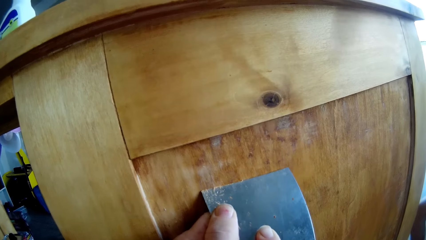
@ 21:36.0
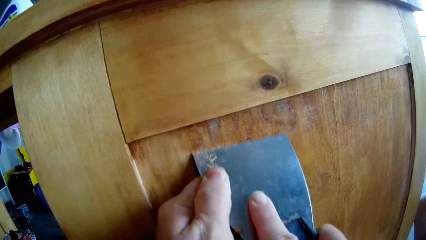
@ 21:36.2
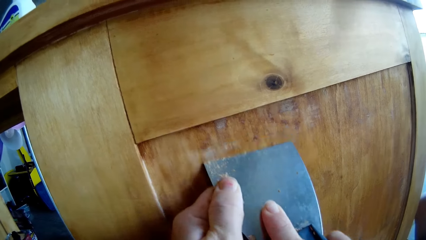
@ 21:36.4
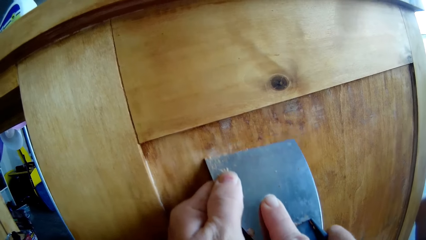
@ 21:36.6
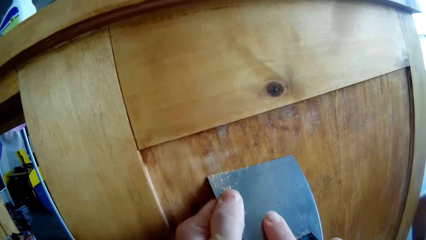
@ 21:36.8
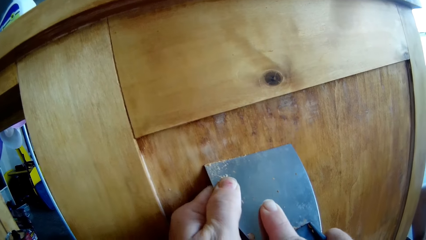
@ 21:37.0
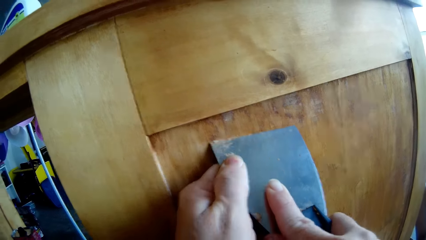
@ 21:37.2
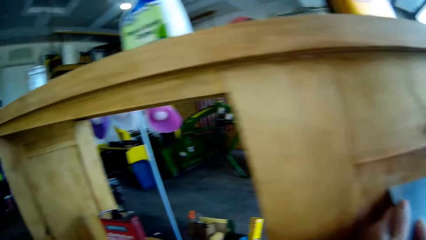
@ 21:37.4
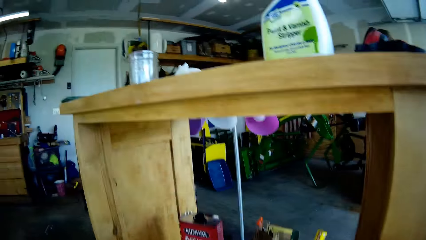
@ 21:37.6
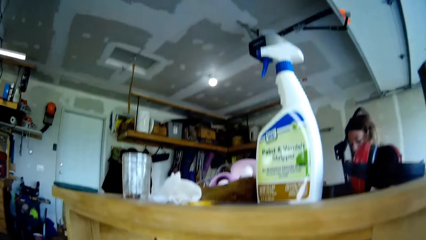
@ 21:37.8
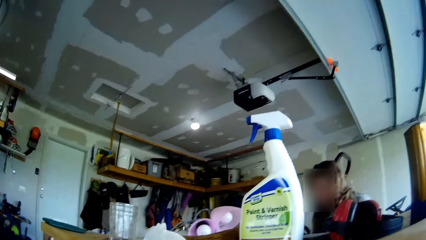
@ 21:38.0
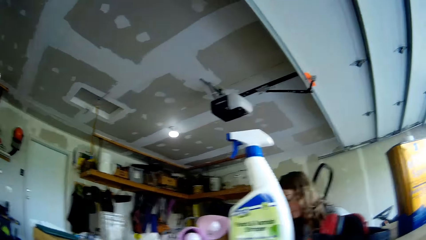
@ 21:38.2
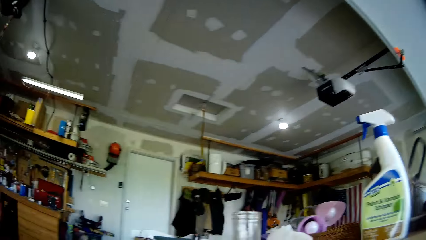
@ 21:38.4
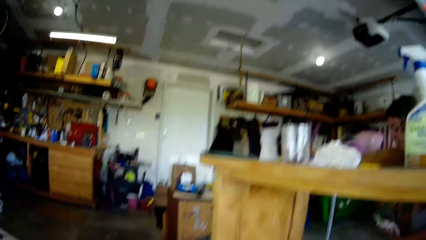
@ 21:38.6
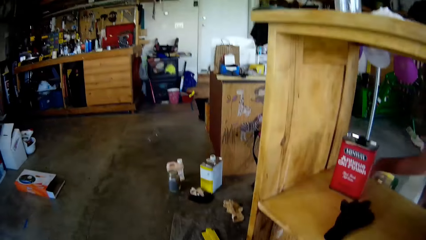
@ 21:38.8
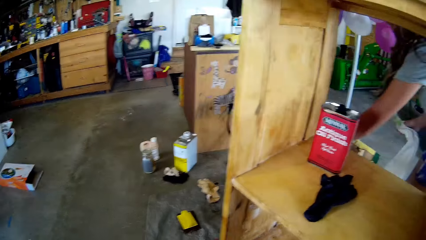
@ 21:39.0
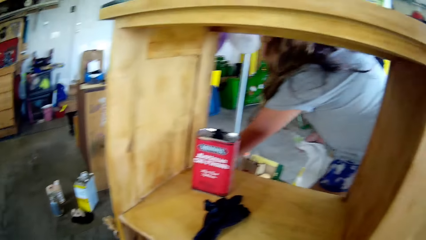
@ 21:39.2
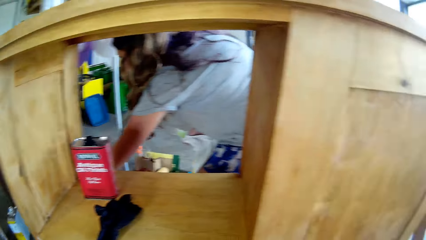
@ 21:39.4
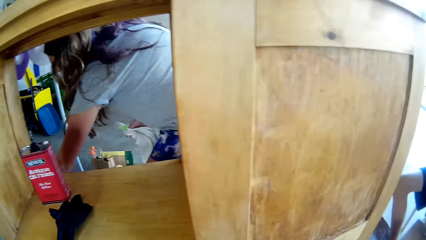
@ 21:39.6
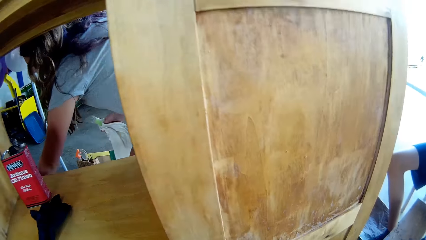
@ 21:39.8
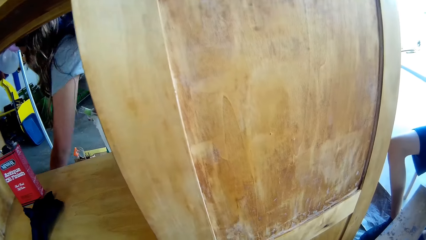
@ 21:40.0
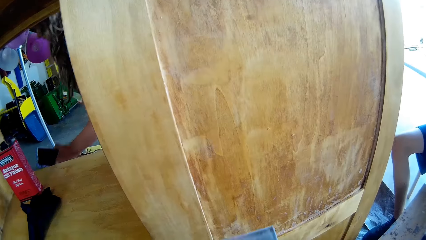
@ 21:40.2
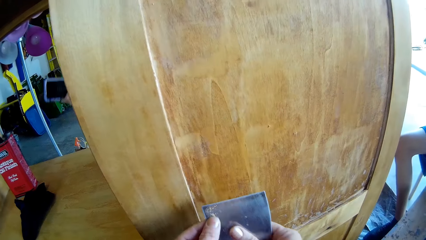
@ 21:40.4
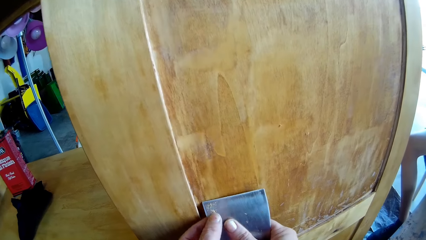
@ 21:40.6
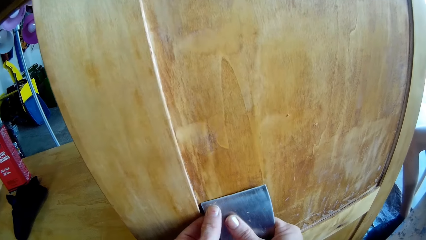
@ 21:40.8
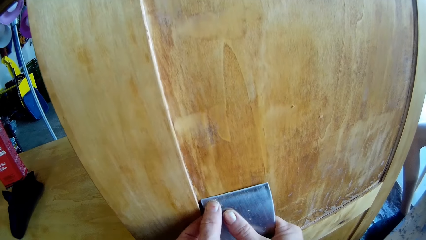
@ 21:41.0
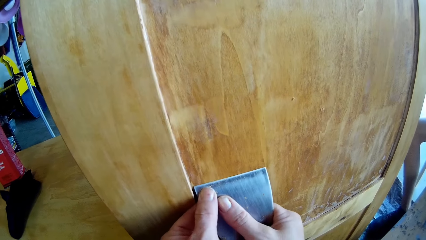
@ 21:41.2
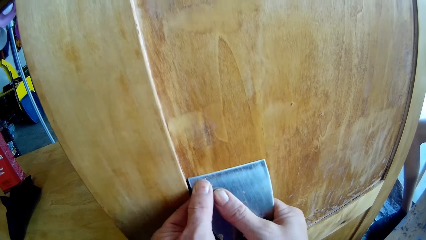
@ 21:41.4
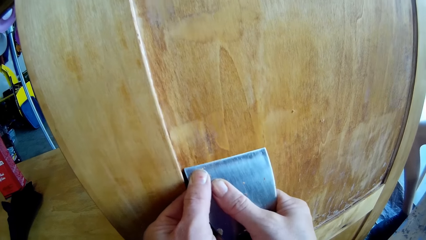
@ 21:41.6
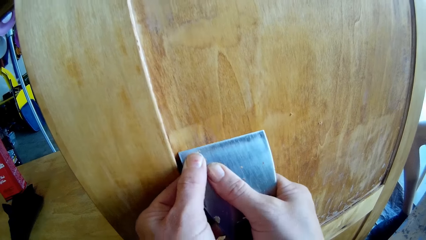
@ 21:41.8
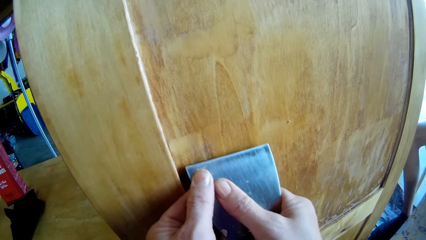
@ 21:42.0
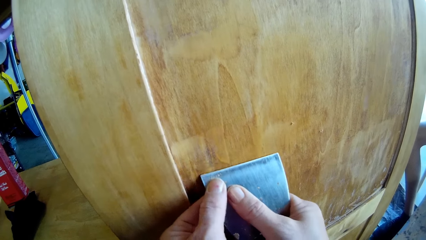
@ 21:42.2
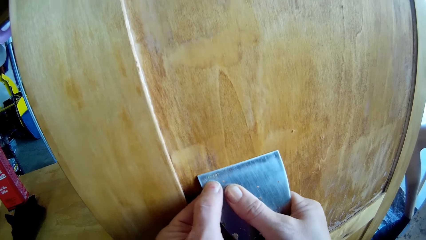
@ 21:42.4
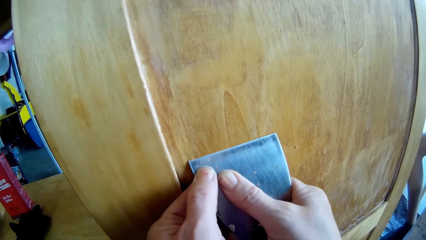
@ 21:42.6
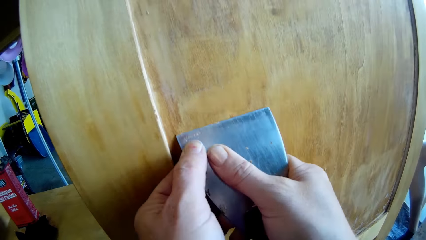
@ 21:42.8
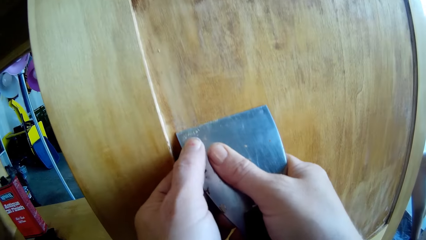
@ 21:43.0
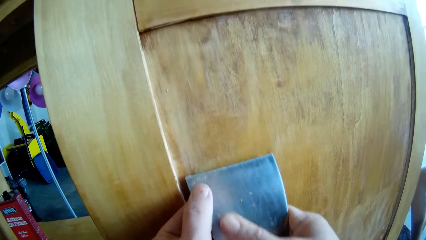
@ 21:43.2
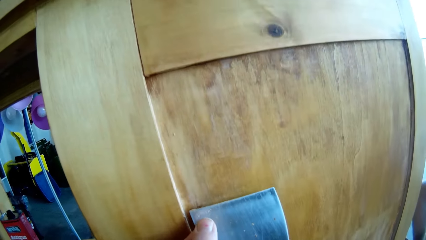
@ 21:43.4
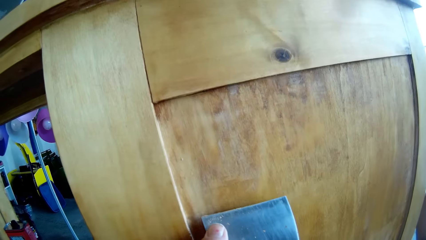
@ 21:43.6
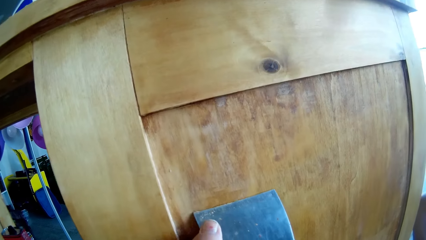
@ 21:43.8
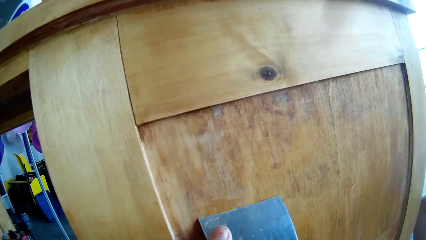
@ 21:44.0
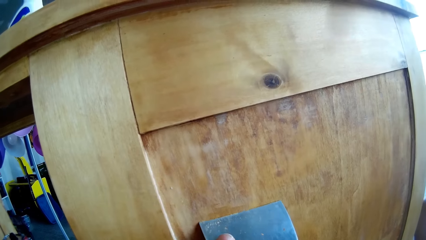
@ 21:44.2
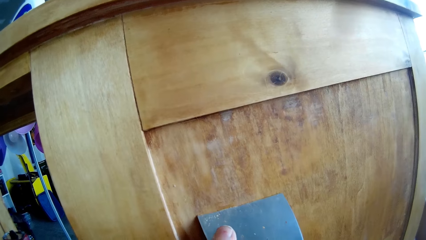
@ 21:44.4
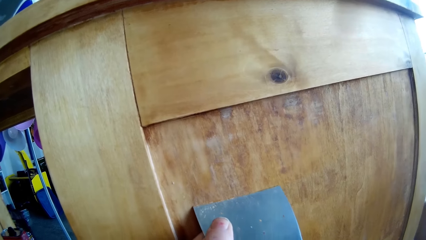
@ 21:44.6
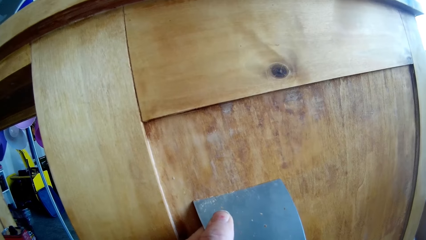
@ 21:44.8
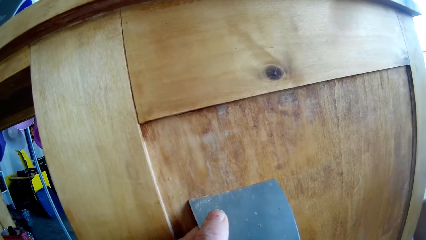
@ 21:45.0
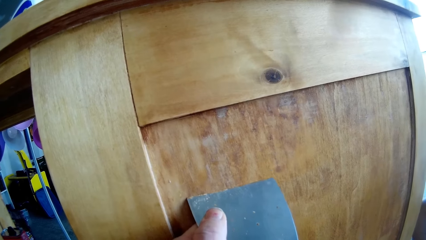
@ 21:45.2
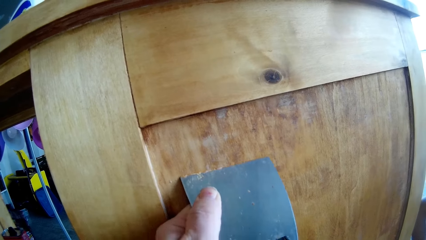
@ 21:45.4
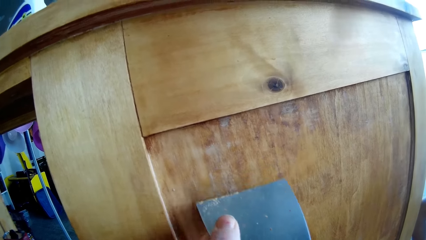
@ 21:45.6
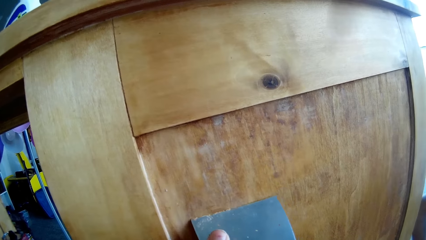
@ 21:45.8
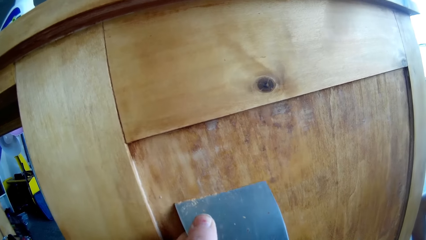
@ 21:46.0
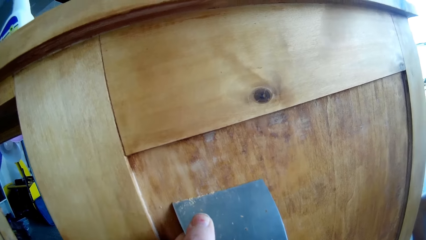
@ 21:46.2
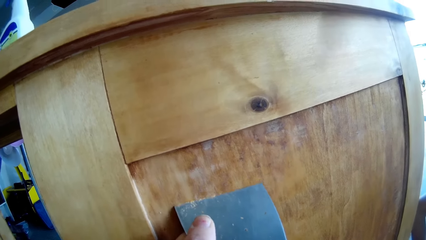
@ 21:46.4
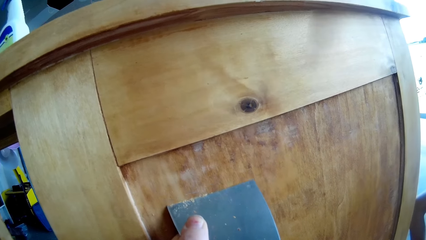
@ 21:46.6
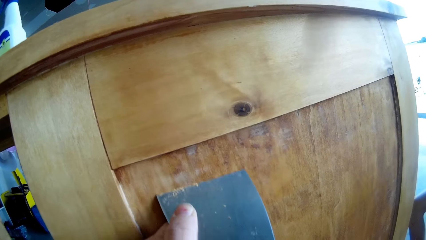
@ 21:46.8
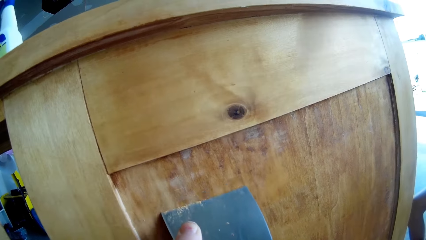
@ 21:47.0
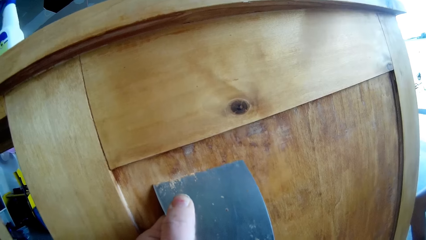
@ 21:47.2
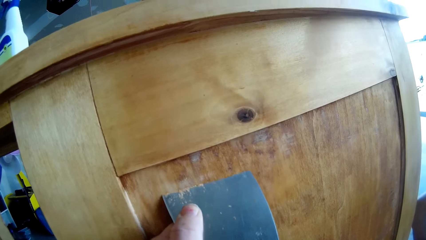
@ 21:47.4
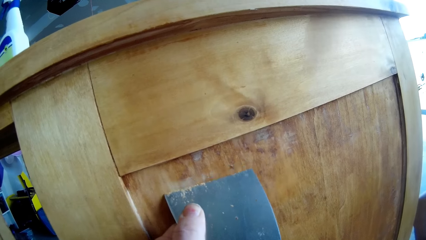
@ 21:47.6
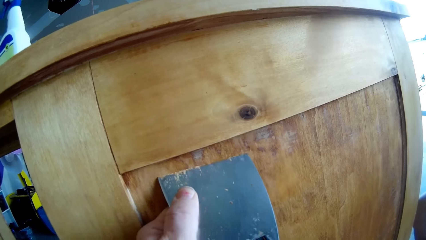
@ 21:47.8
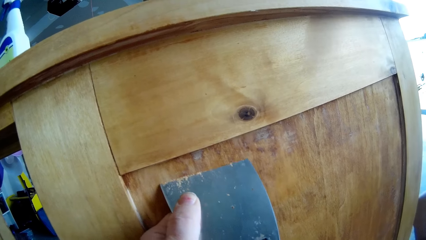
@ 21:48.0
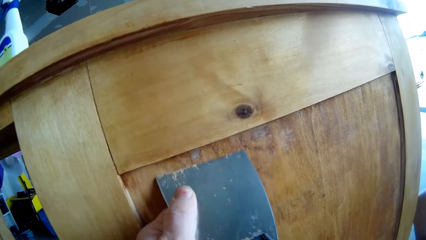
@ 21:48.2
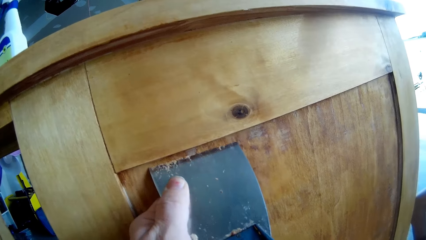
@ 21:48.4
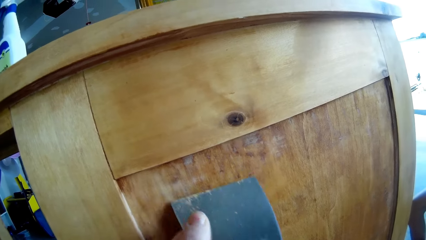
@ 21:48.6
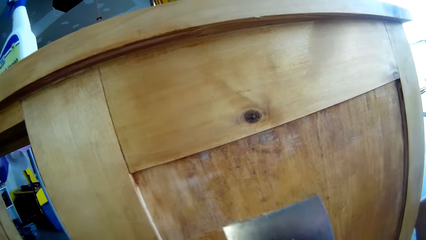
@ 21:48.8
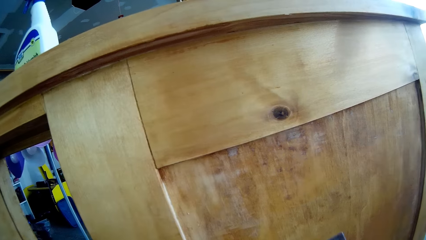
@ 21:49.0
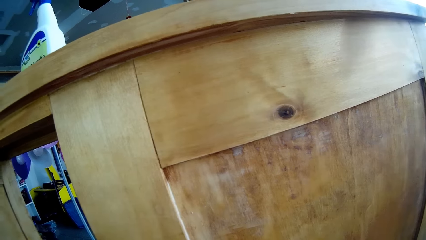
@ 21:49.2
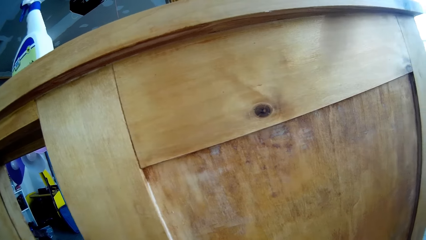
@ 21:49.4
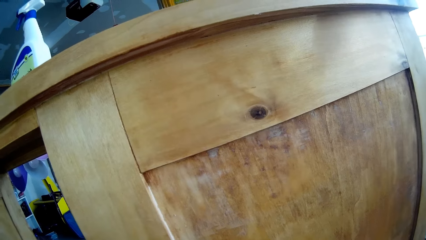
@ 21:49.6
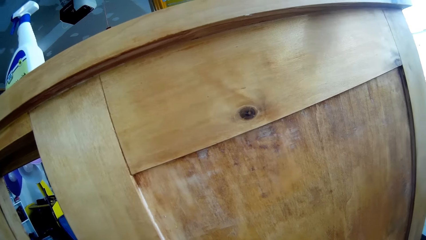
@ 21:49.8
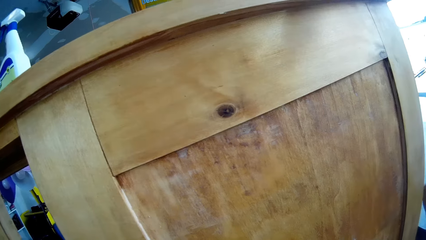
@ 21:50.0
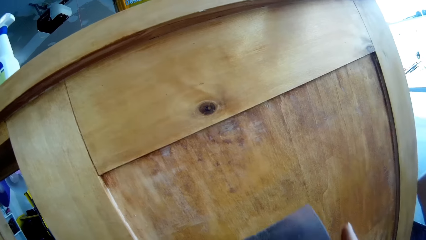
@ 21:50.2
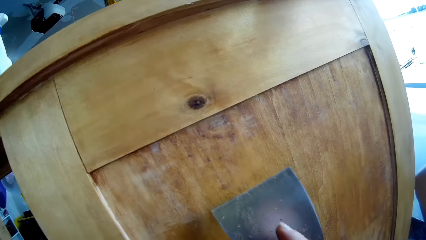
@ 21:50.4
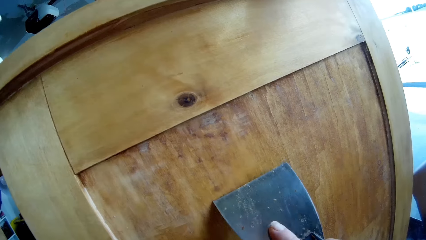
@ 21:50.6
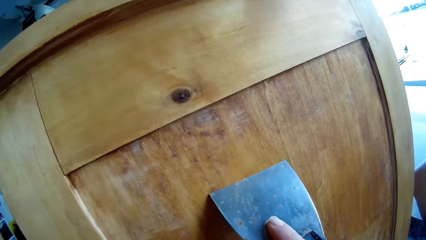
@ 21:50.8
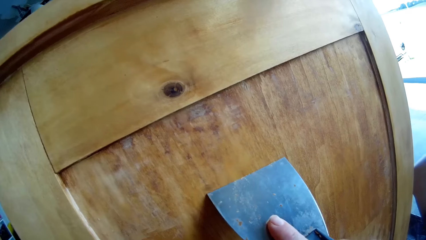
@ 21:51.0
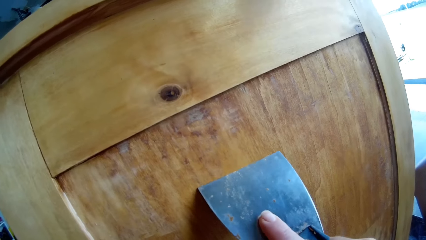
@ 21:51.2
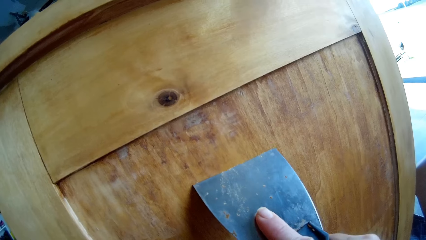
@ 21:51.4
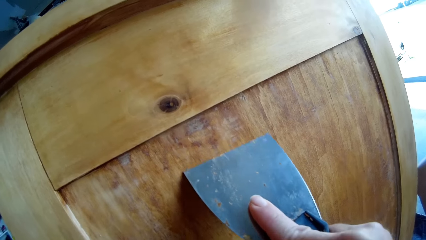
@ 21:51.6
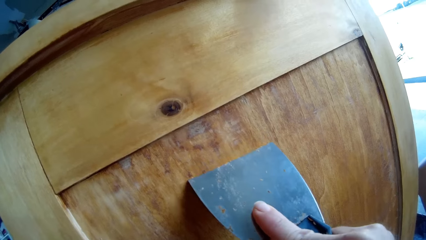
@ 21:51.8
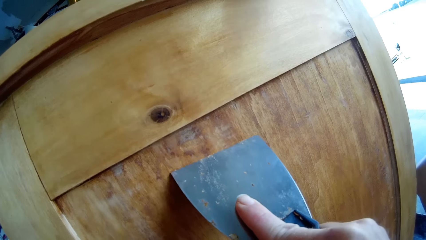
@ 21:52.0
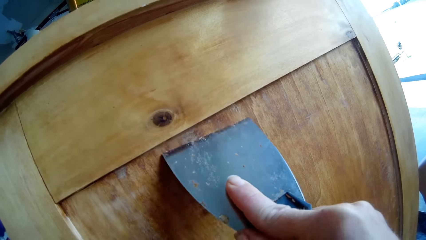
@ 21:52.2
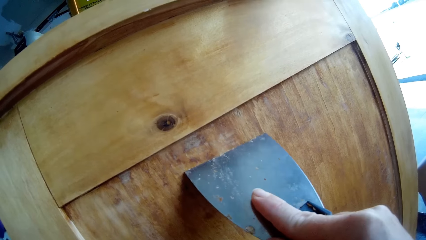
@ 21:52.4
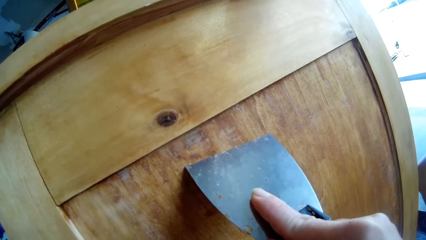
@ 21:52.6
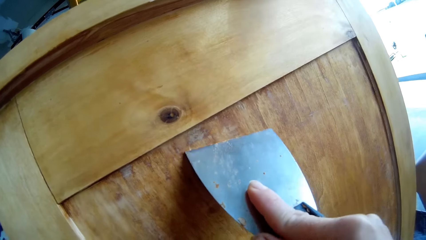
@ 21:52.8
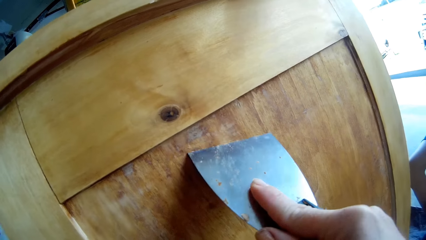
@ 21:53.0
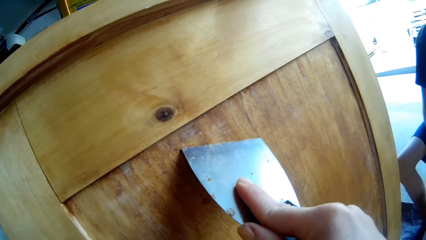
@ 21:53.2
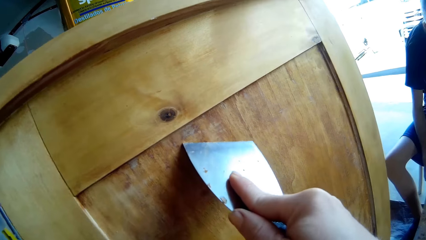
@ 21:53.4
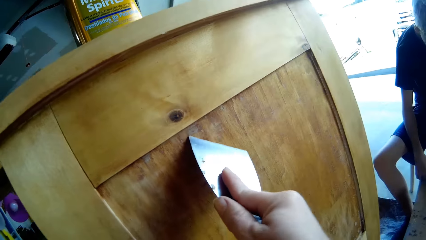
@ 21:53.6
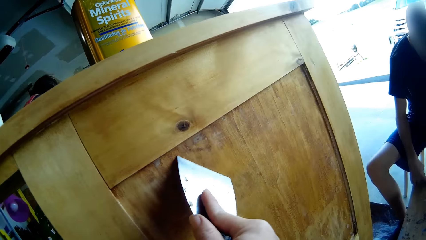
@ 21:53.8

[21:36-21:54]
The camera wearer looks around the workshop. The girl bends towards the floor and picks up a phone. The camera wearer scrapes the storage cabinet with the scraper. They turn the scraper. They scrape the storage cabinet with the scraper.
